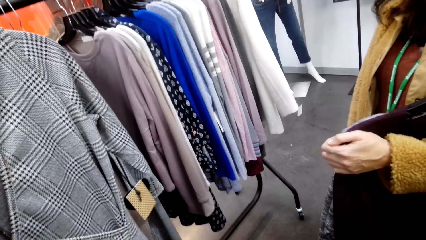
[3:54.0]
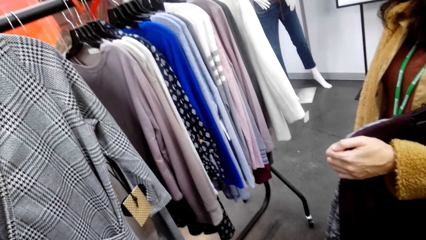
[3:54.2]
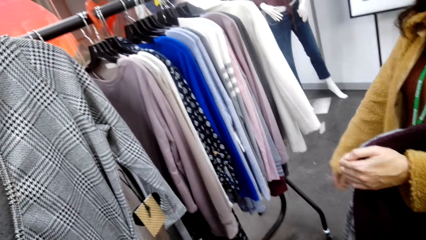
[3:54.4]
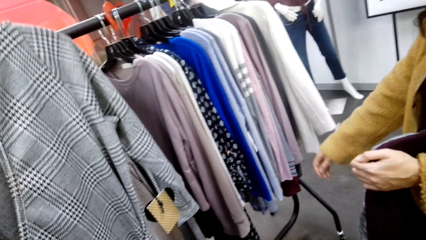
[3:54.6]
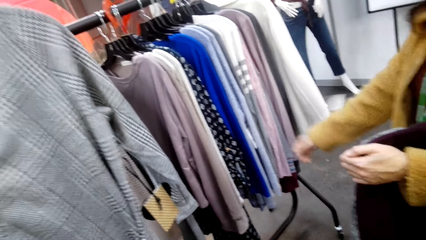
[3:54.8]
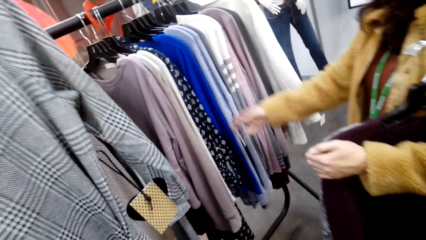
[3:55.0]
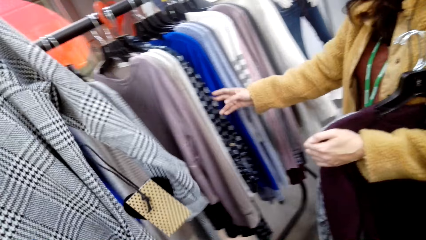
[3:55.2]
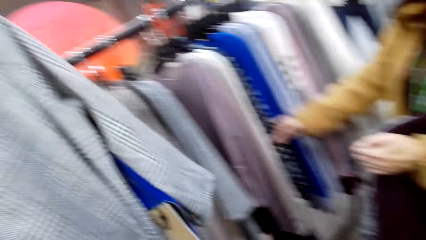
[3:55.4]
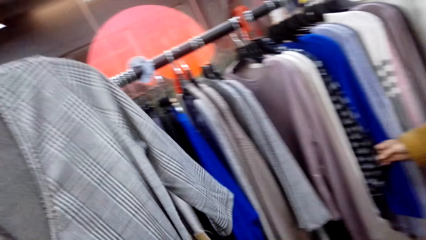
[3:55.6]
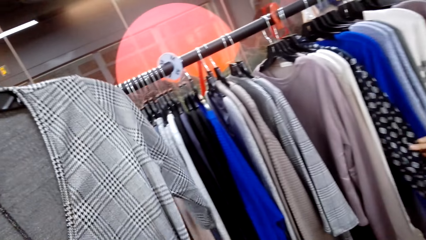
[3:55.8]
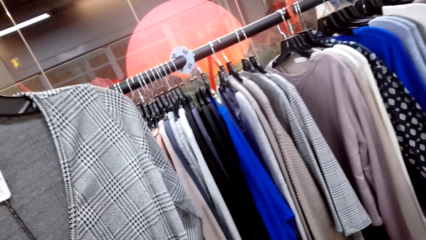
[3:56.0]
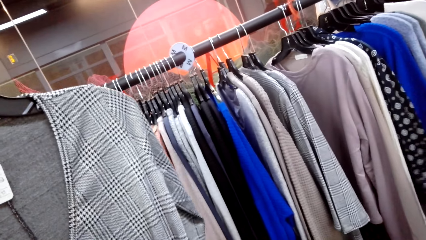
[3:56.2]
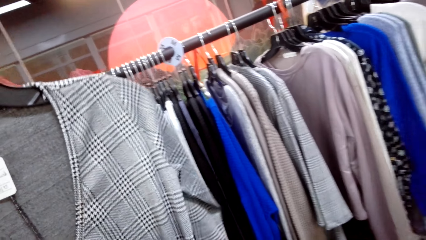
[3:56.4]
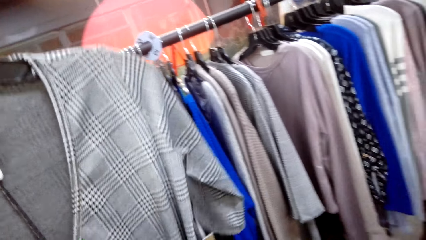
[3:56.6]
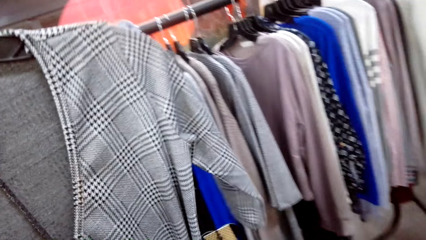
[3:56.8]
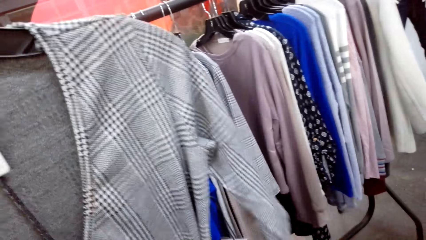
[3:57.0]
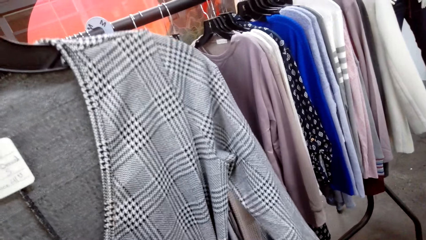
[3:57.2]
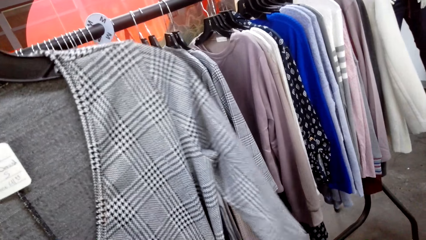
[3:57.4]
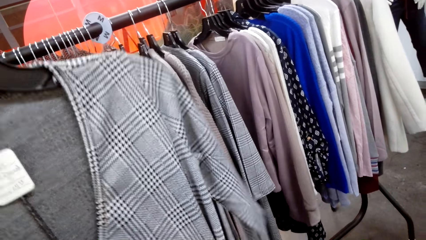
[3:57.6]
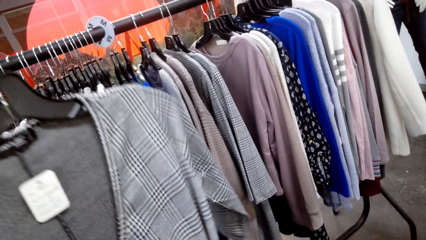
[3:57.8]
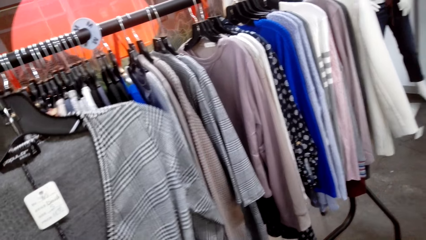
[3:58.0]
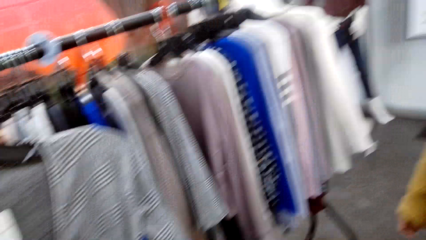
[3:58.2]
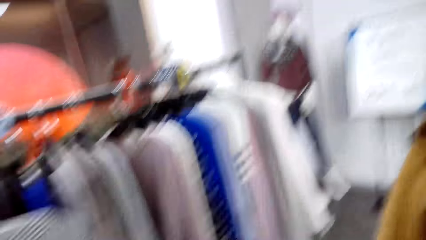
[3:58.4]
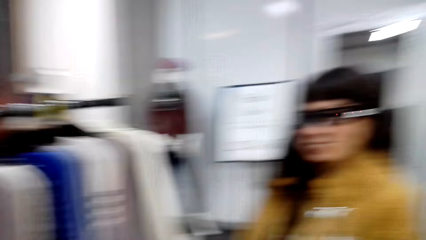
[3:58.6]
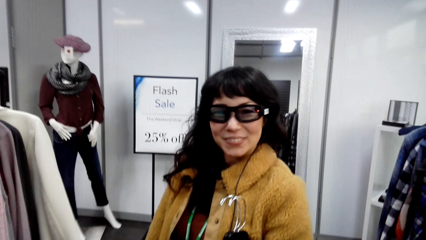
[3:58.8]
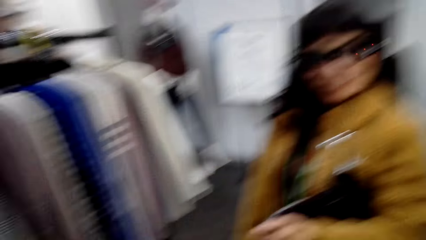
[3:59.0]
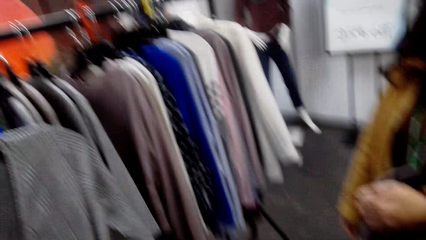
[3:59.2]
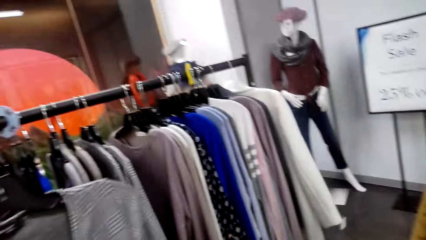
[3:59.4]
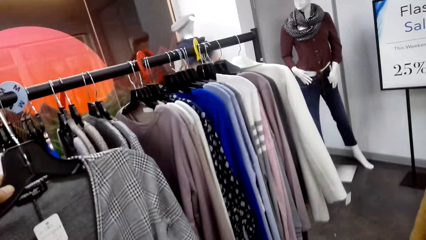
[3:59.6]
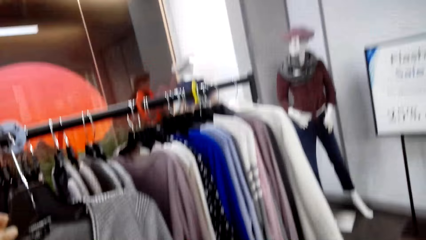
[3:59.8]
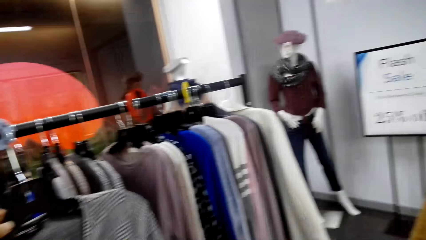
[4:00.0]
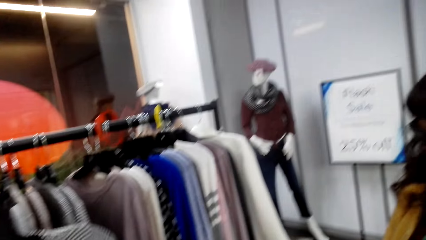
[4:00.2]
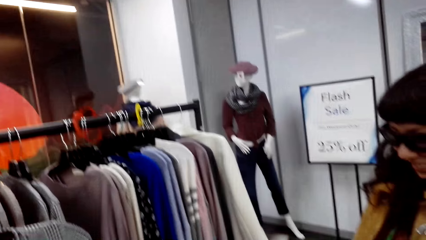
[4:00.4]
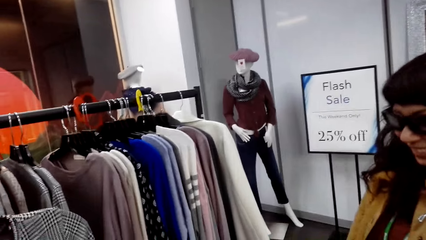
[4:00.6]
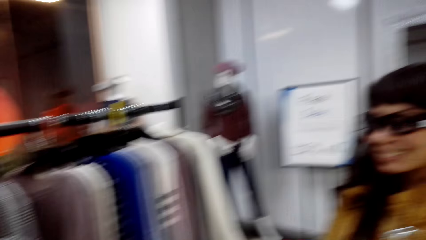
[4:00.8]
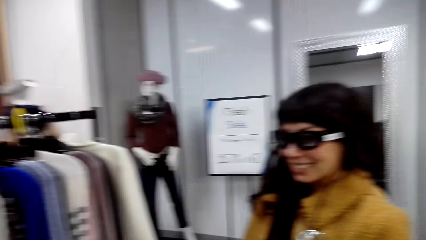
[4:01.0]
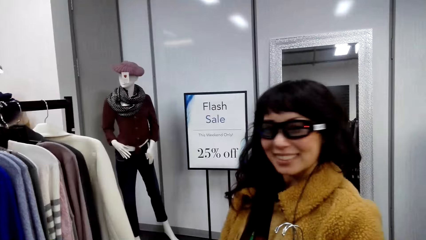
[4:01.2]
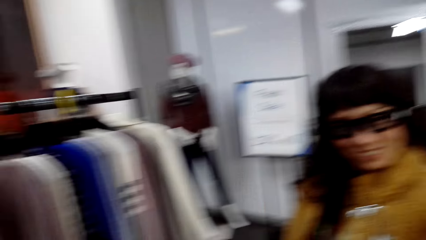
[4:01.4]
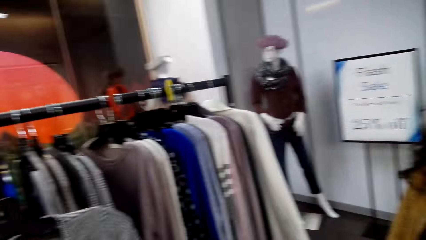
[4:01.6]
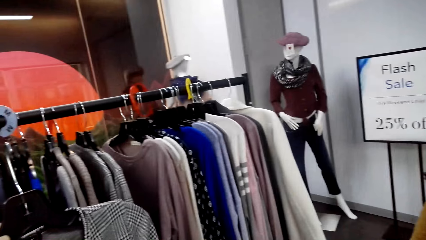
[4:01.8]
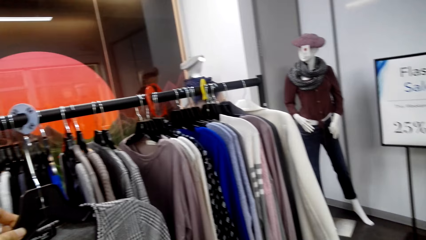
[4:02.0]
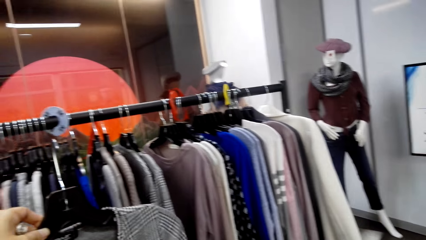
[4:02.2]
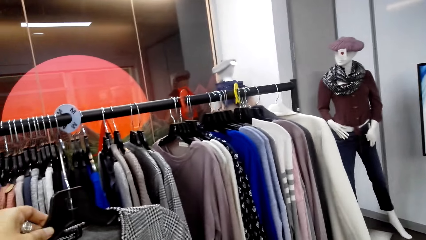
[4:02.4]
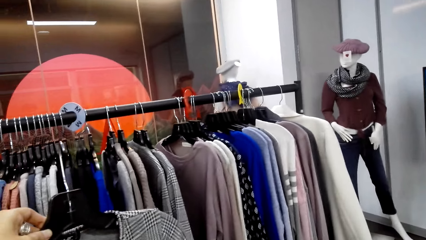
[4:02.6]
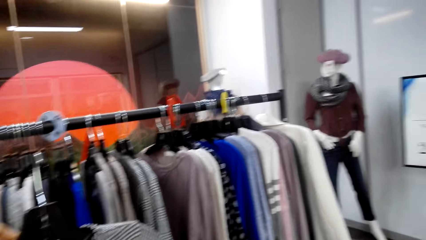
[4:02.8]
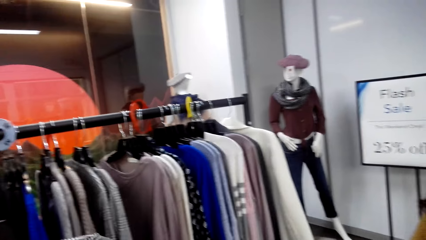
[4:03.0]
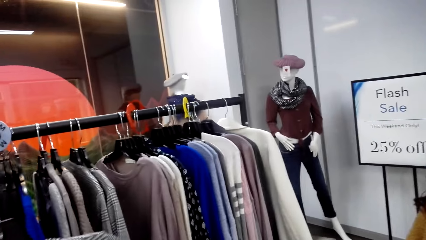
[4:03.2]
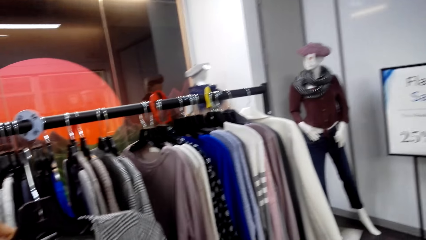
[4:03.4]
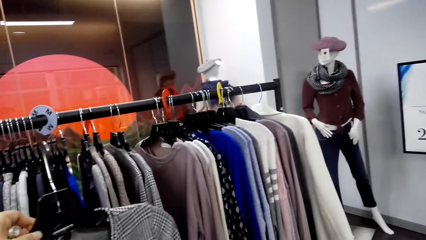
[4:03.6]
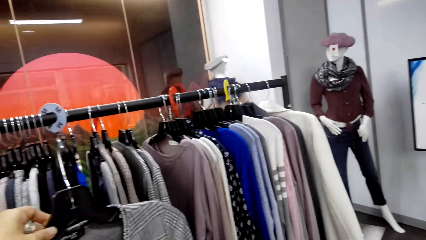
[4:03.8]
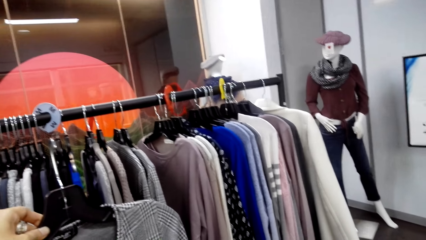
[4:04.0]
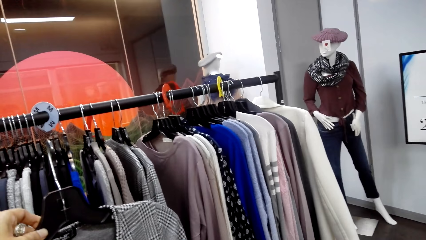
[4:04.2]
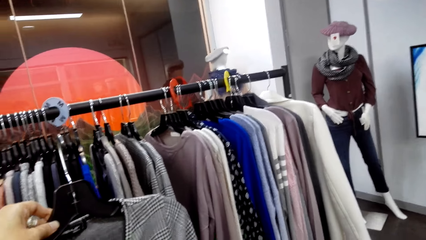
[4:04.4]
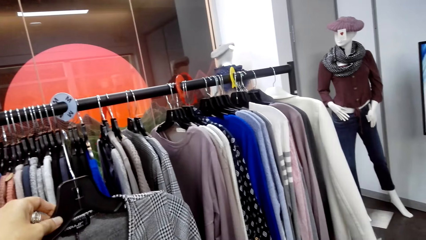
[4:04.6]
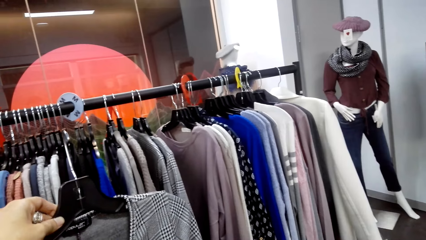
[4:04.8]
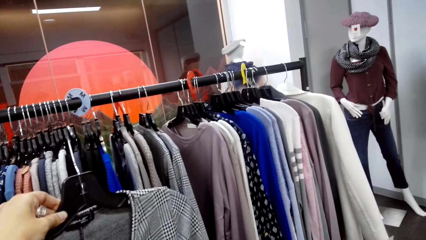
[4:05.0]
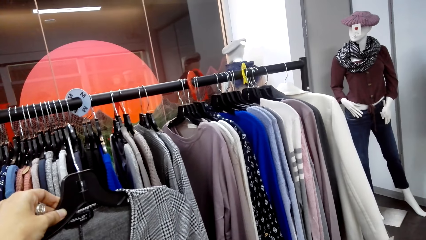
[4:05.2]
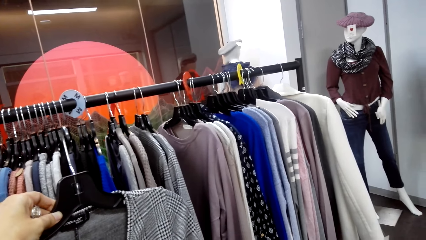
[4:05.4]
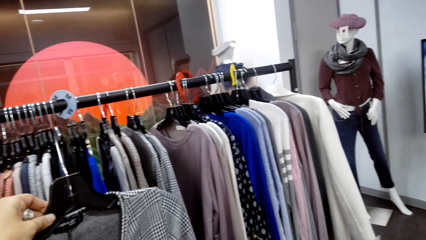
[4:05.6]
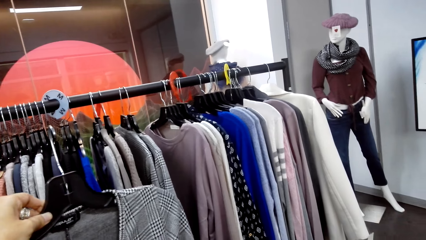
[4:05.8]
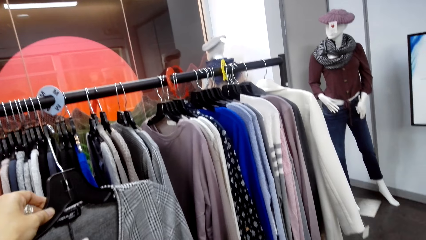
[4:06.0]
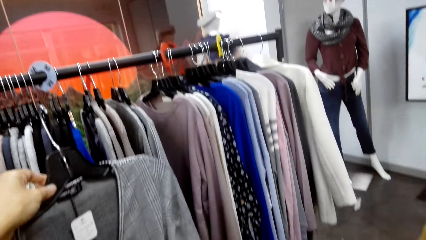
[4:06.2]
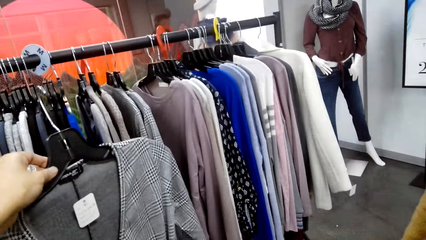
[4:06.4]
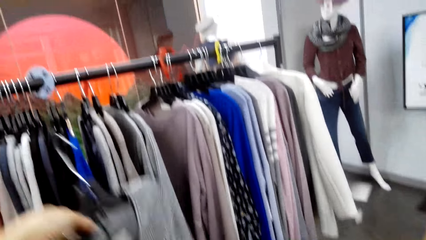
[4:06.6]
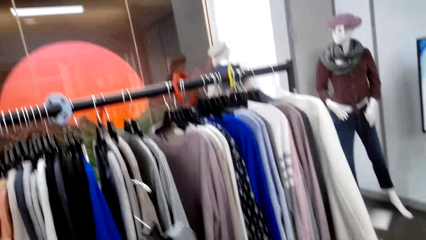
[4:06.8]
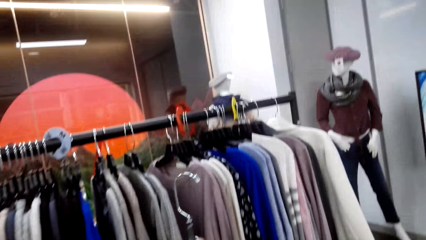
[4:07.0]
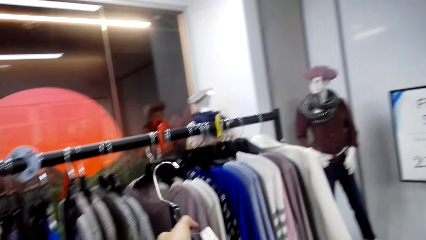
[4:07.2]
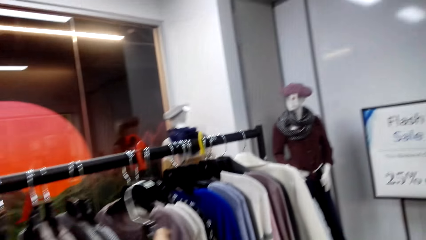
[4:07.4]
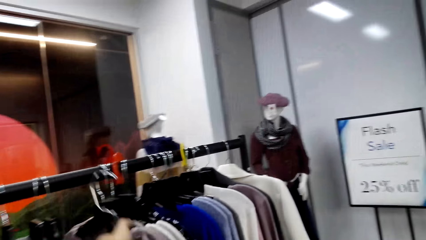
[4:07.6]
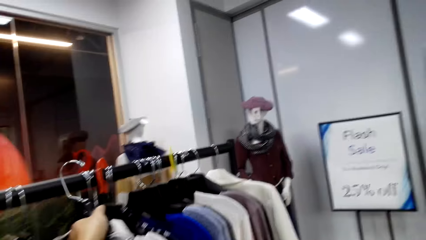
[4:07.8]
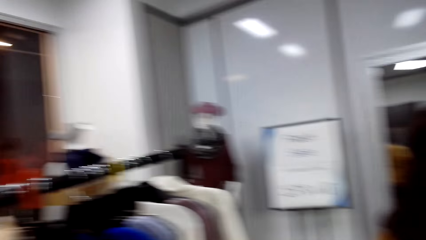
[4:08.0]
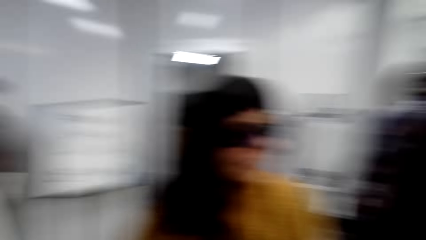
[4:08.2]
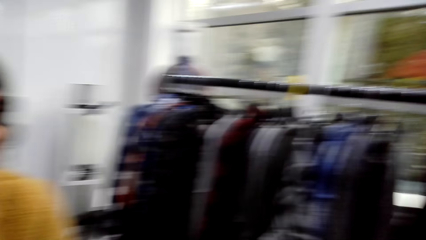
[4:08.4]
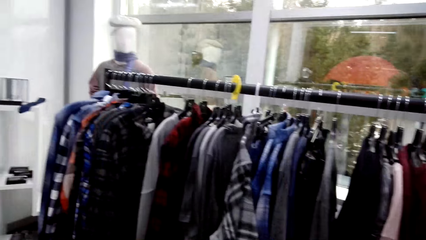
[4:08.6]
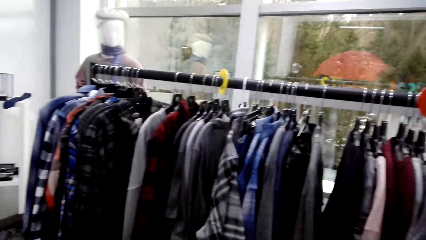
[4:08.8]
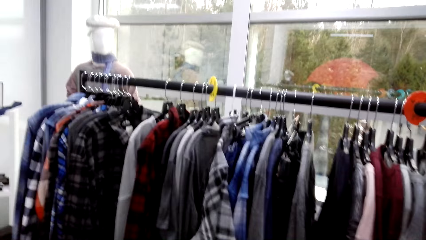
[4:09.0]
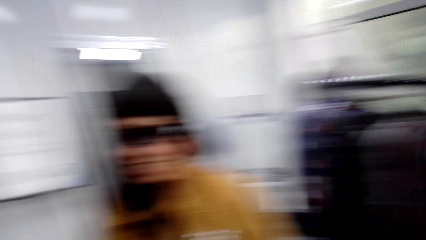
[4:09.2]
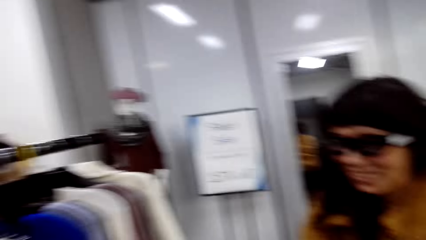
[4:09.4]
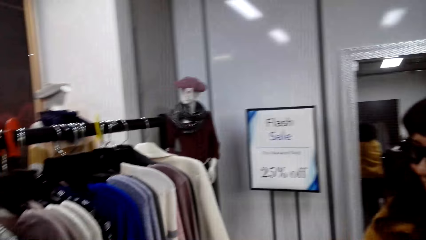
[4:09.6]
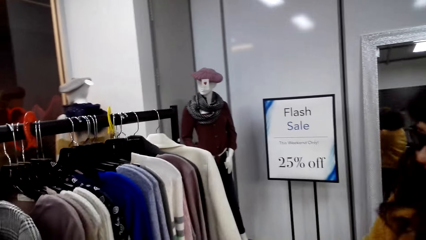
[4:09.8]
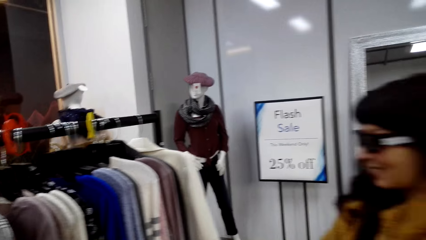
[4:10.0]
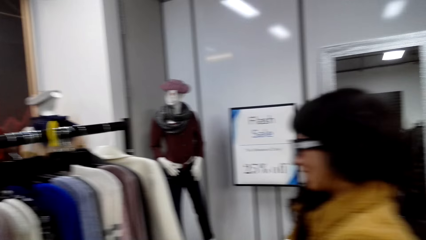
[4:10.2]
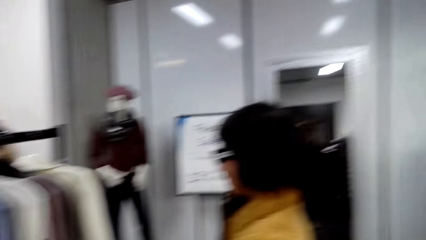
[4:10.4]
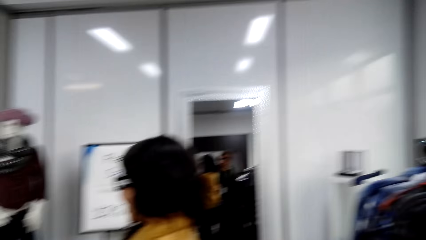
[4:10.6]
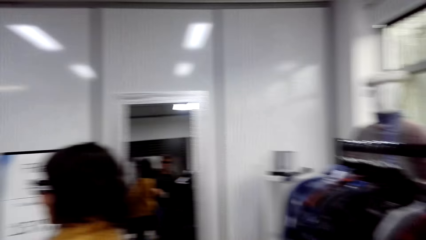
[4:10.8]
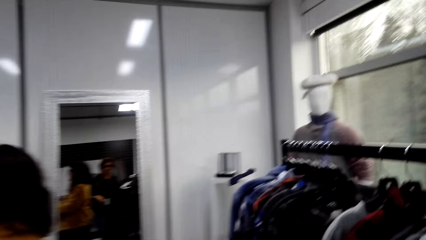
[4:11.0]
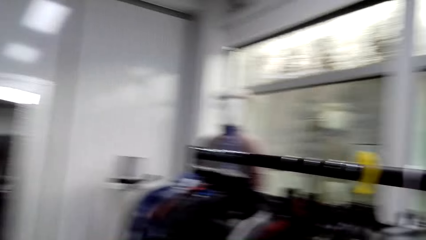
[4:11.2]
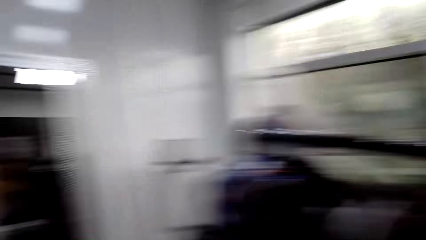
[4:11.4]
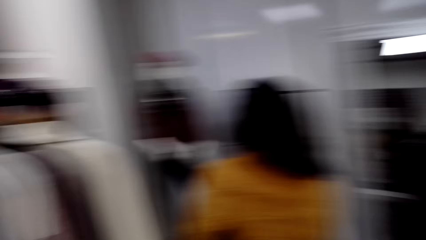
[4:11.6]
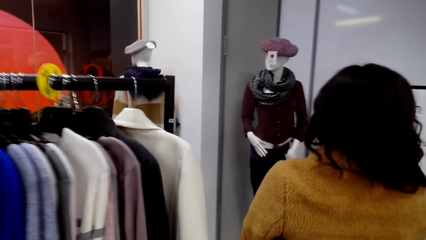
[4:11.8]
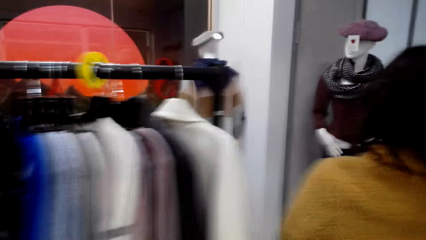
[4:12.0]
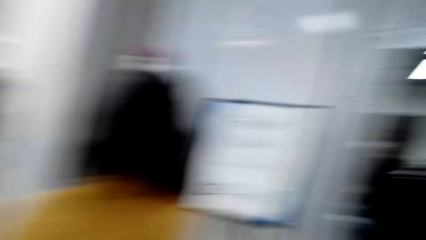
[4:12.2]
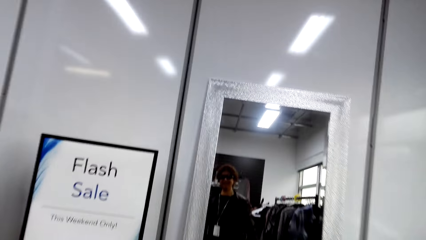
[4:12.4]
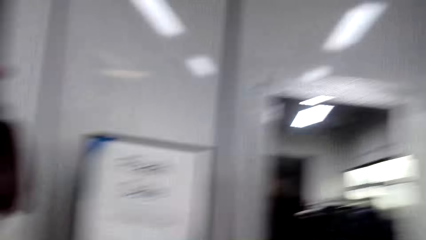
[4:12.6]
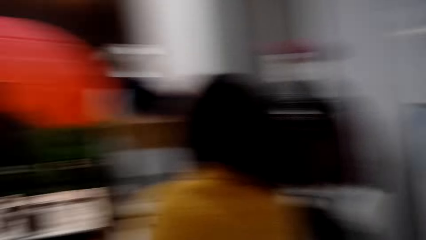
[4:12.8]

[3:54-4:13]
The camera wearer checks out the sweater. They hang the cloth on the clothes rack.
